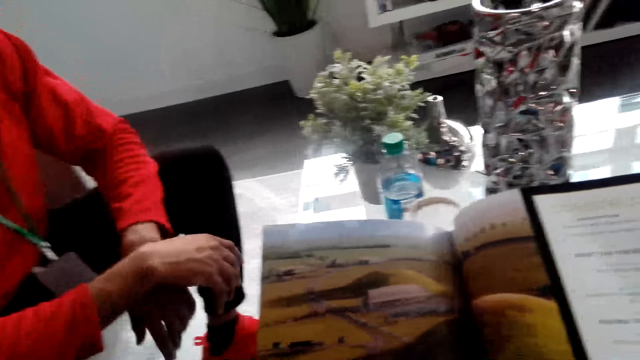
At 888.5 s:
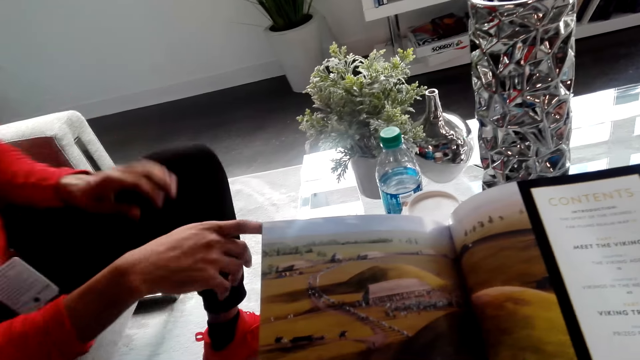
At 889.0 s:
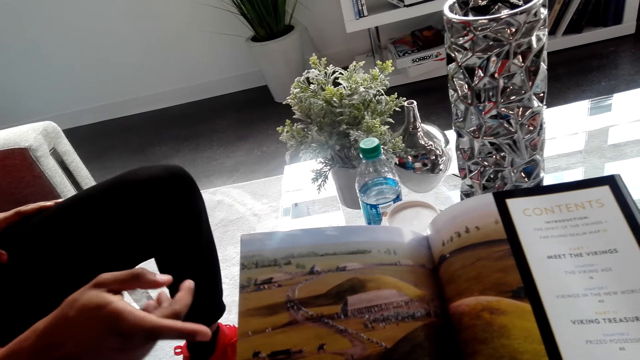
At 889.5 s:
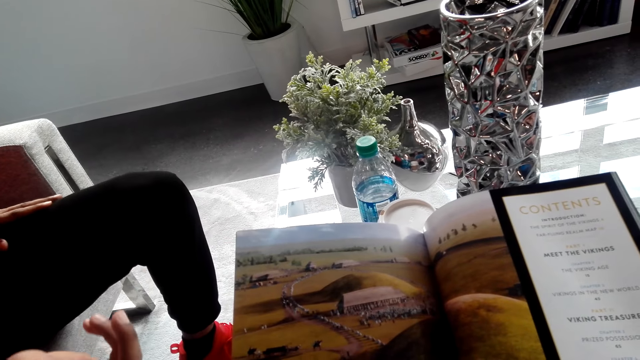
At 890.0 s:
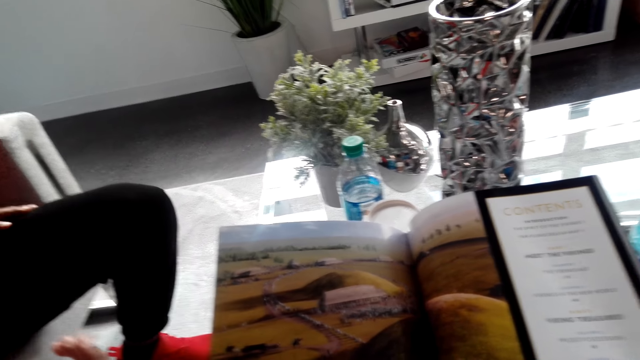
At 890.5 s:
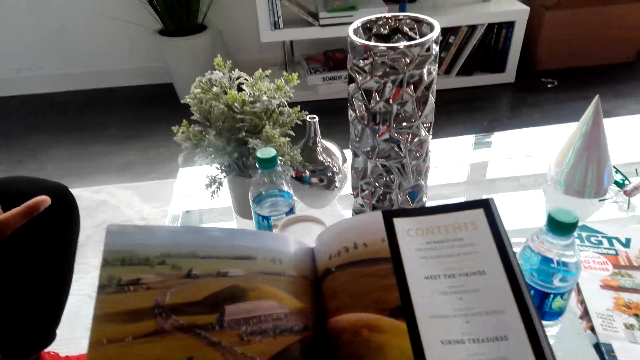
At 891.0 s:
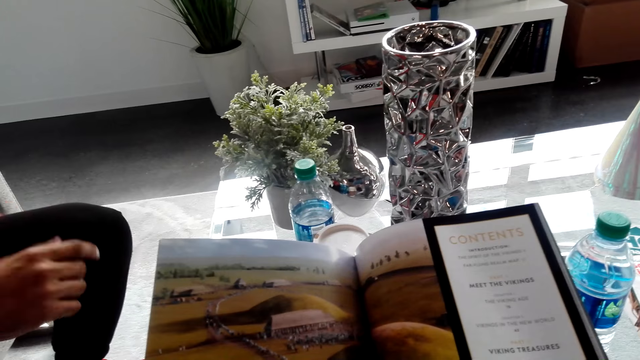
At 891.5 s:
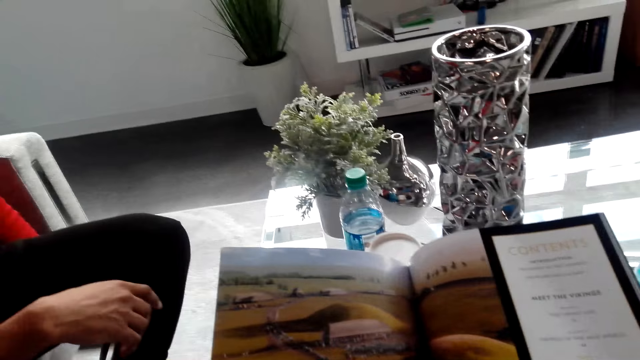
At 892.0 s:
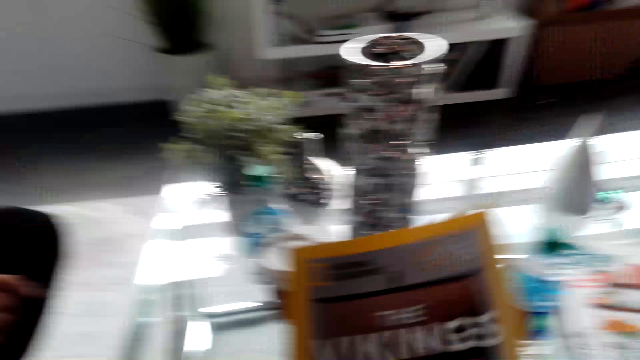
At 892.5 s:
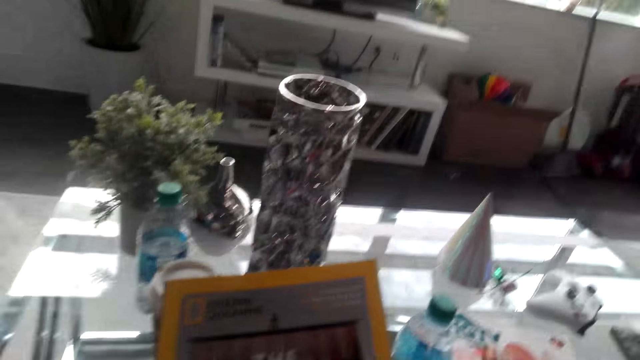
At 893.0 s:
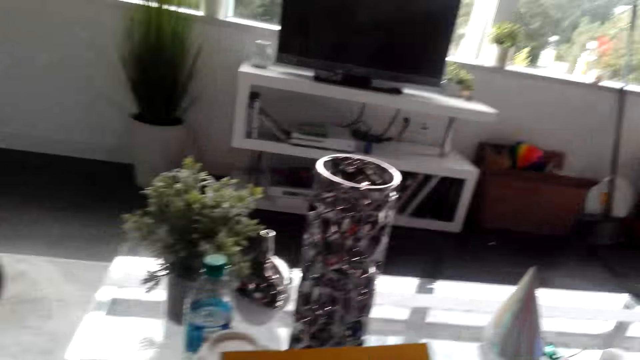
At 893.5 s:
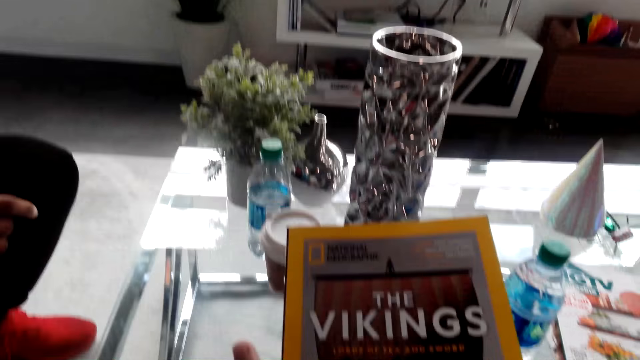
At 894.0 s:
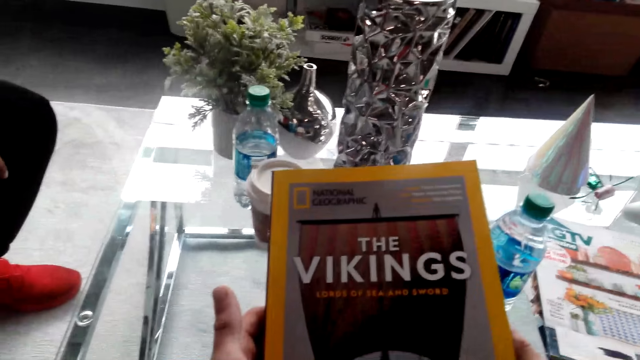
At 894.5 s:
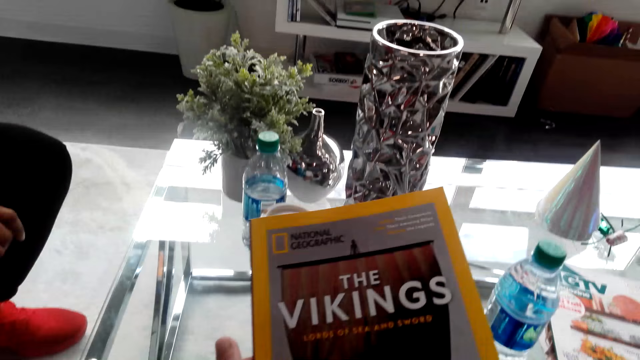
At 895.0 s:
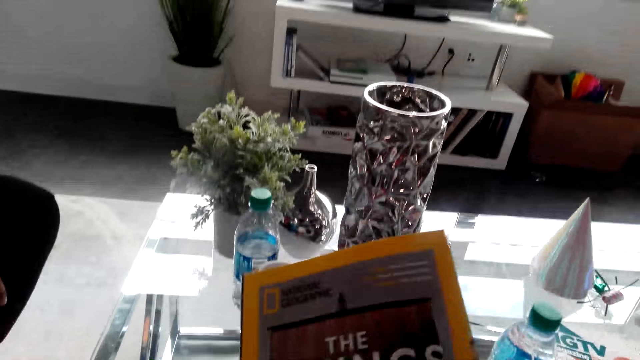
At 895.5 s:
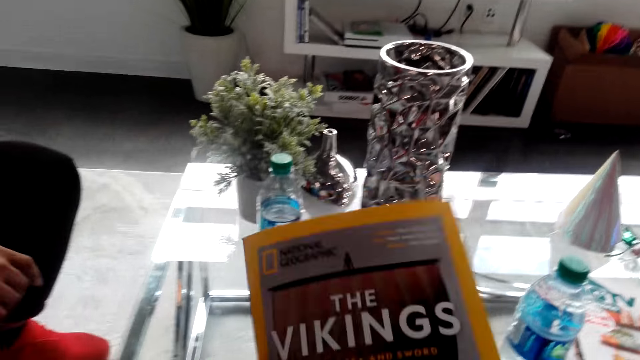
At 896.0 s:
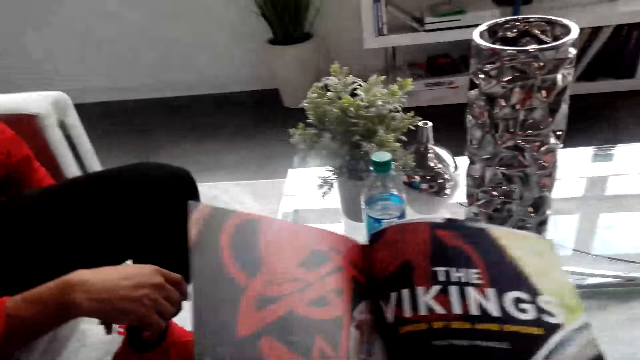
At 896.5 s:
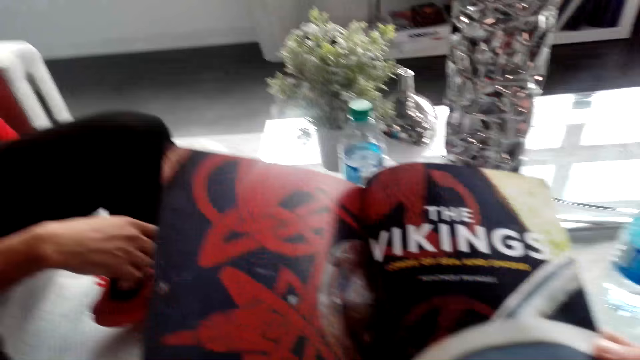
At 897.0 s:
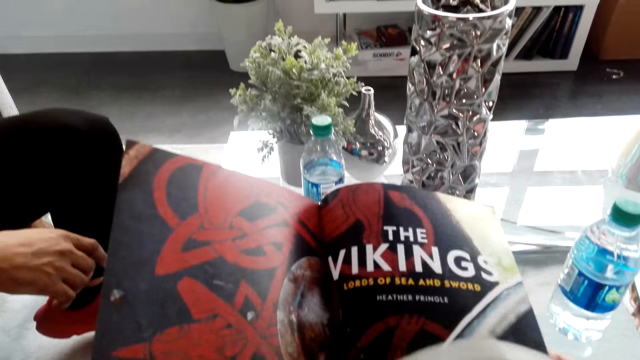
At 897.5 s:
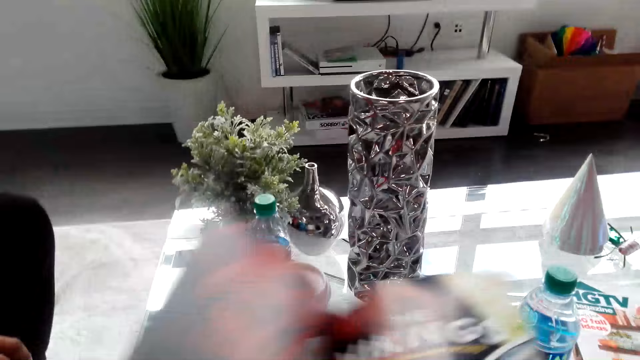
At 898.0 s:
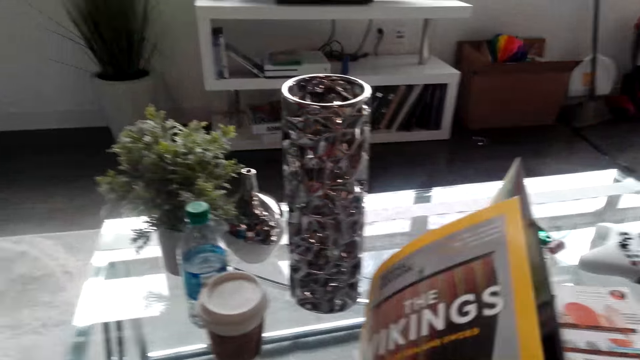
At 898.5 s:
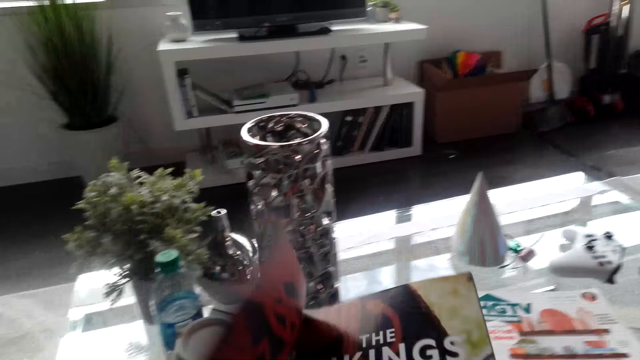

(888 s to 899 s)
The camera wearer holds a magazine. They close the magazine. They hold the magazine. They flip the magazine pages.

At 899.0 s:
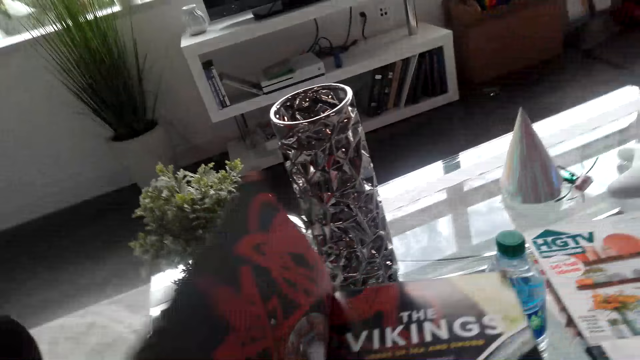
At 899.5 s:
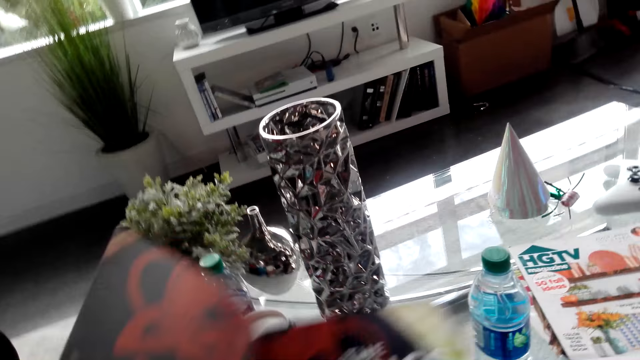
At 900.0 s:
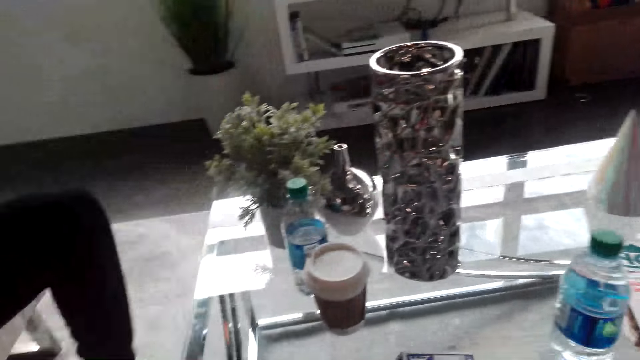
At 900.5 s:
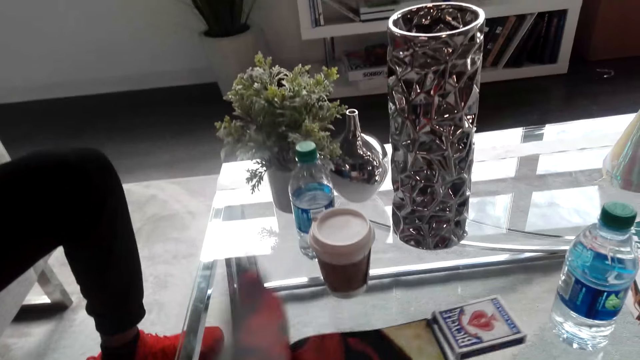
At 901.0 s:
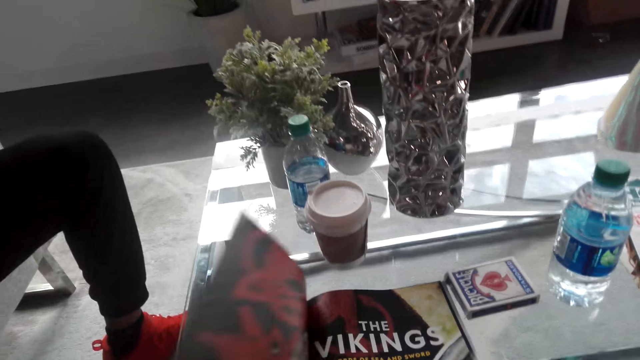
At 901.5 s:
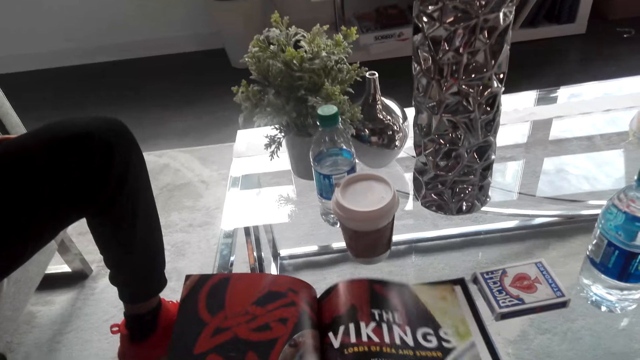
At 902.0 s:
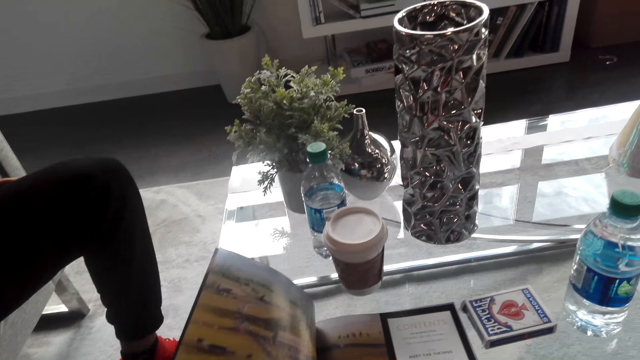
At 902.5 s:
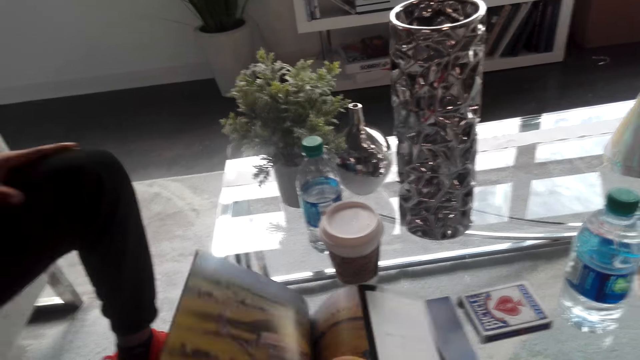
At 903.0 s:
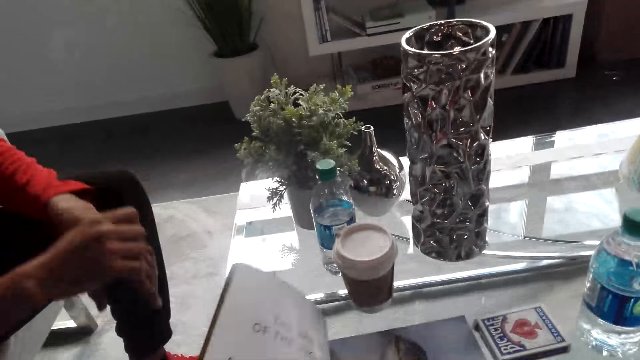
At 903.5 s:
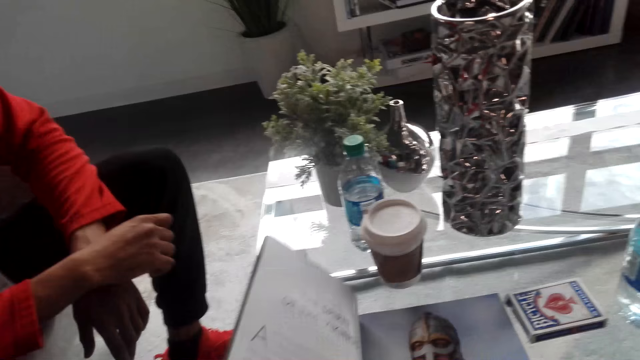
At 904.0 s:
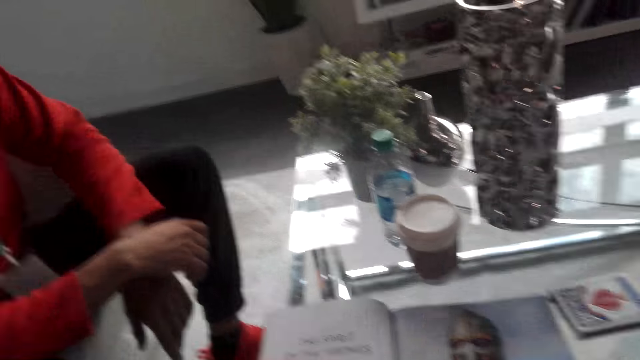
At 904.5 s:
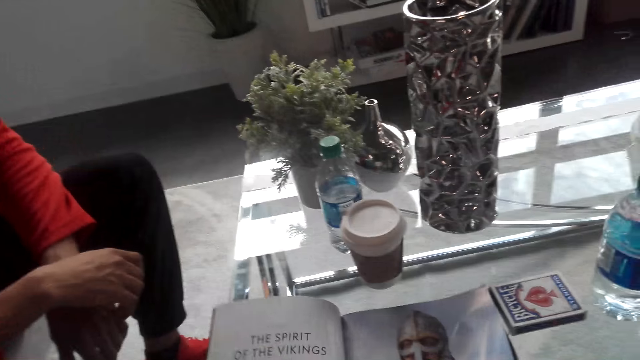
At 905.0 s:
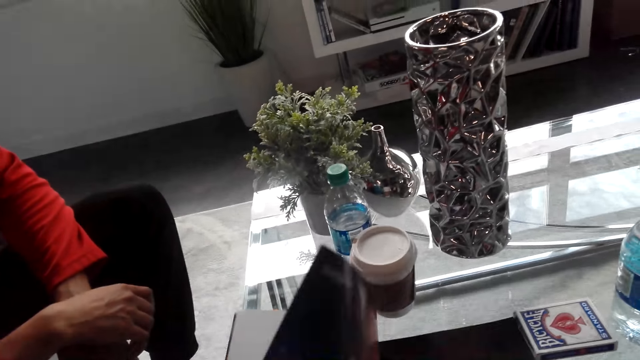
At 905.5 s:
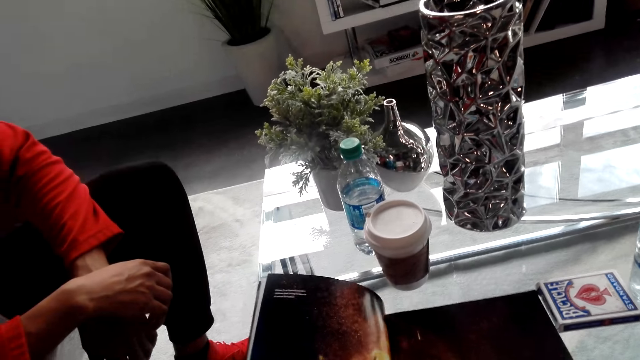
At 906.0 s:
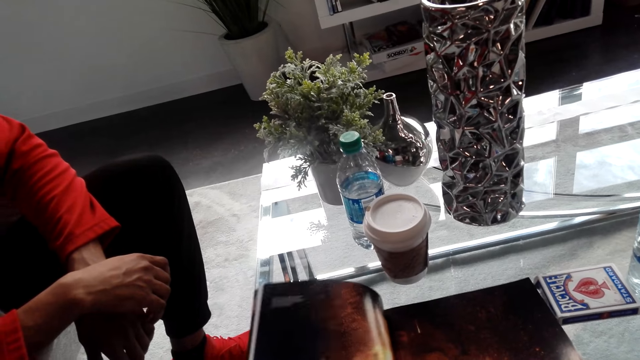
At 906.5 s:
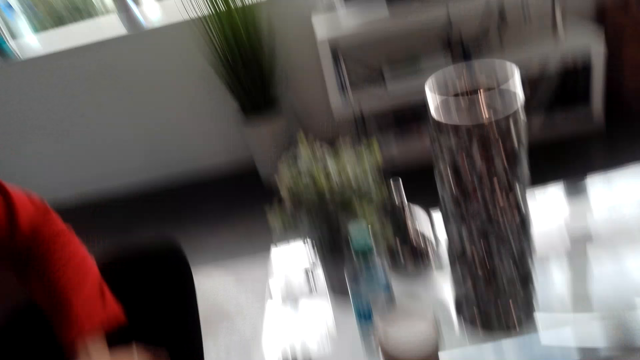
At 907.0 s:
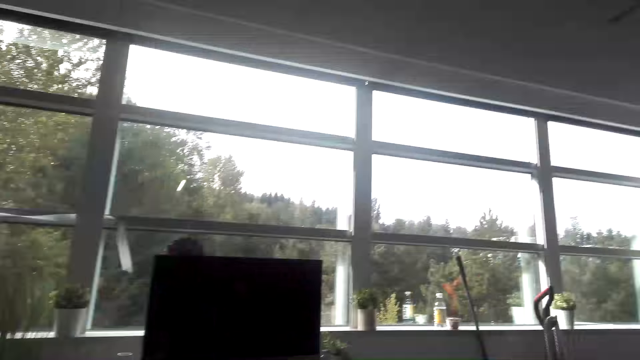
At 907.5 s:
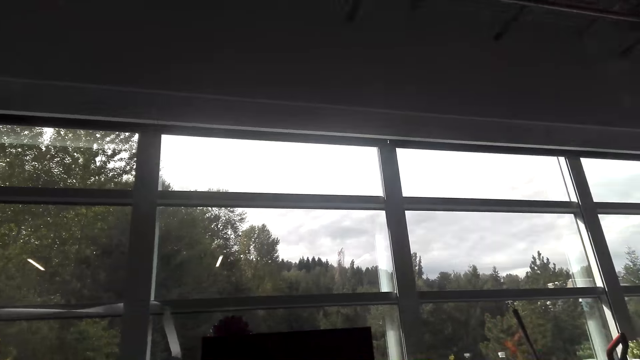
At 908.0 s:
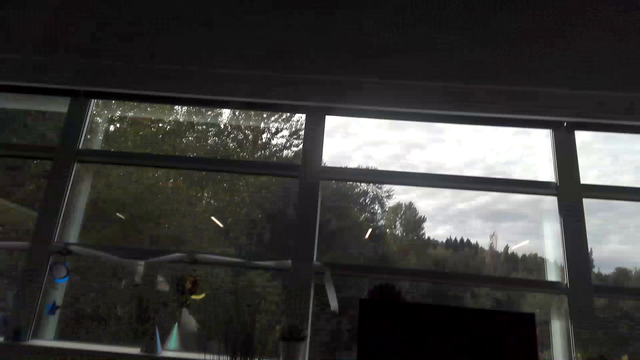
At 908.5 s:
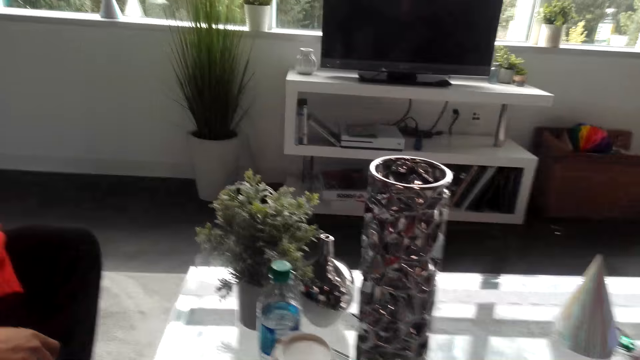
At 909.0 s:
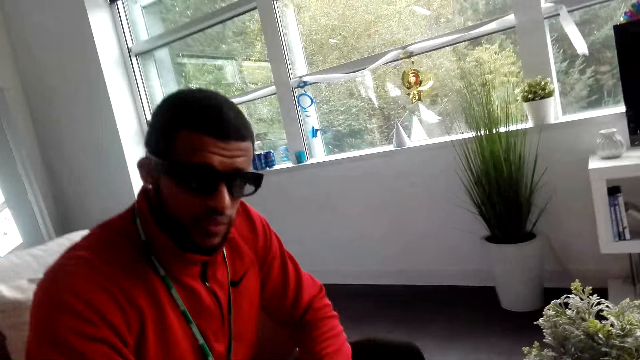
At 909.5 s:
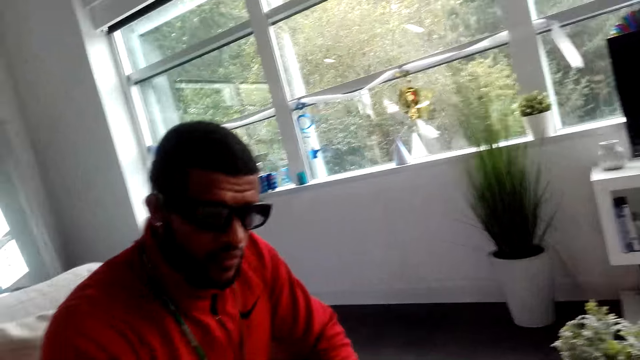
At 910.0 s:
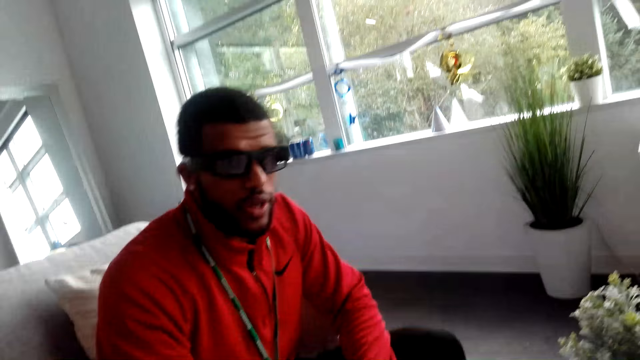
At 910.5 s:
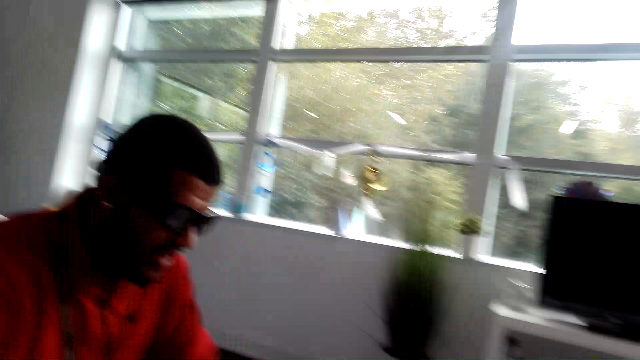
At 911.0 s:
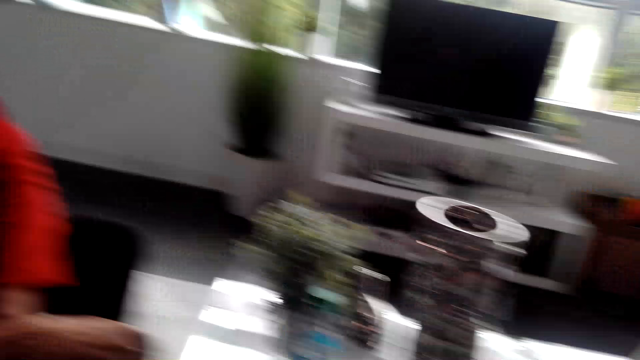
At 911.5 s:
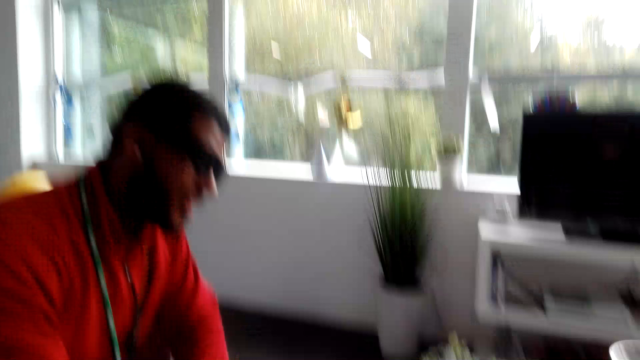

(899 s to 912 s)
The camera wearer puts the magazine on the table. They flip the magazine pages. They look outside the window. They dialogue with a man.
